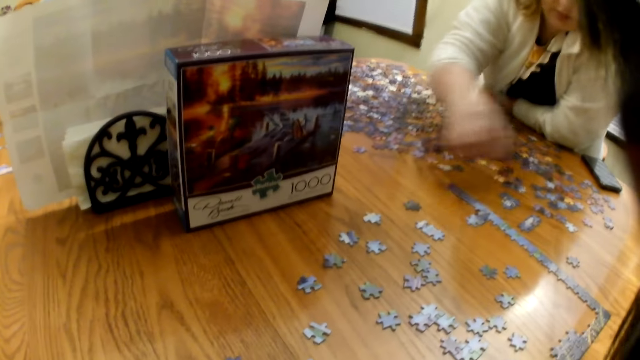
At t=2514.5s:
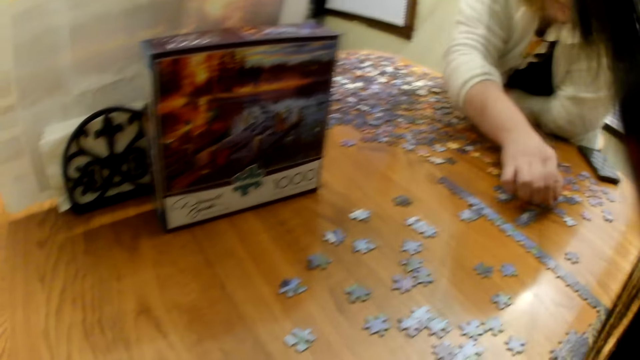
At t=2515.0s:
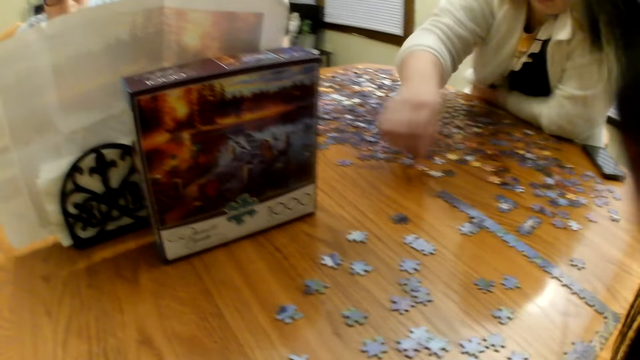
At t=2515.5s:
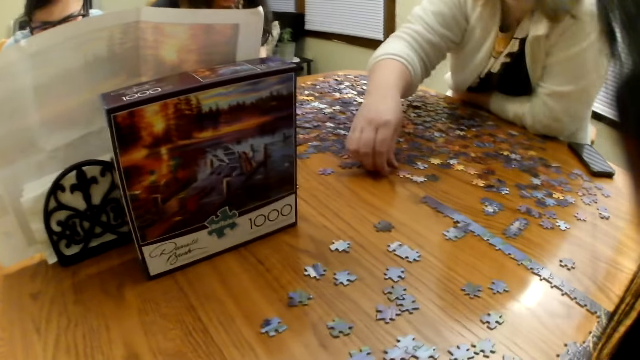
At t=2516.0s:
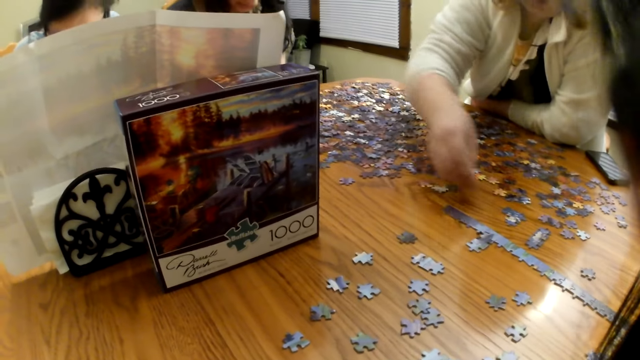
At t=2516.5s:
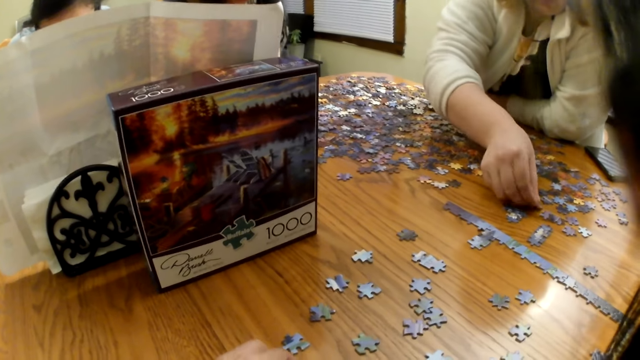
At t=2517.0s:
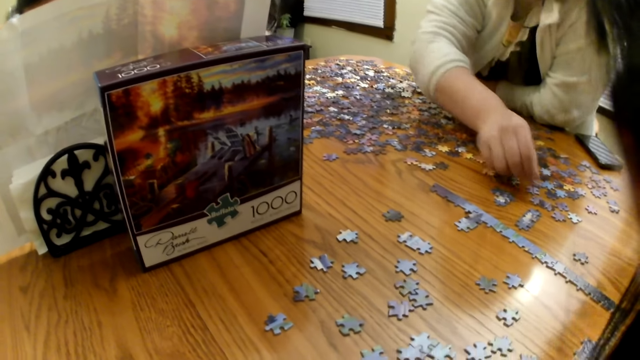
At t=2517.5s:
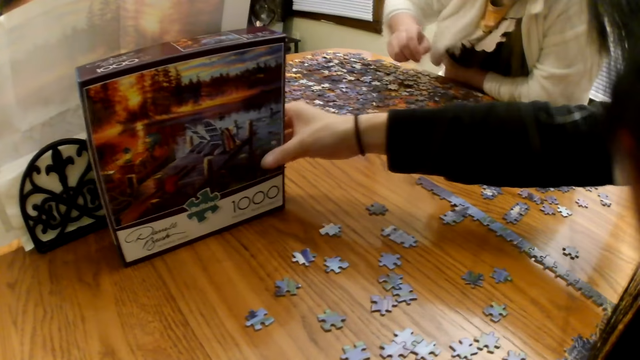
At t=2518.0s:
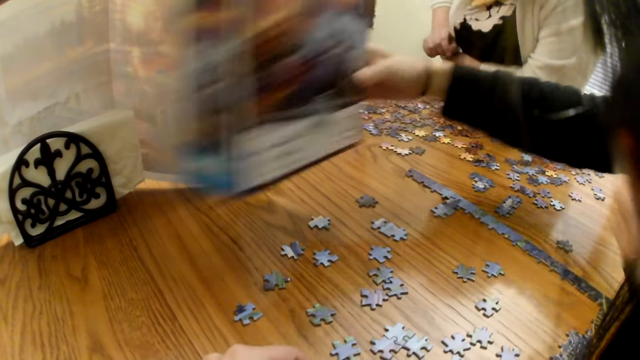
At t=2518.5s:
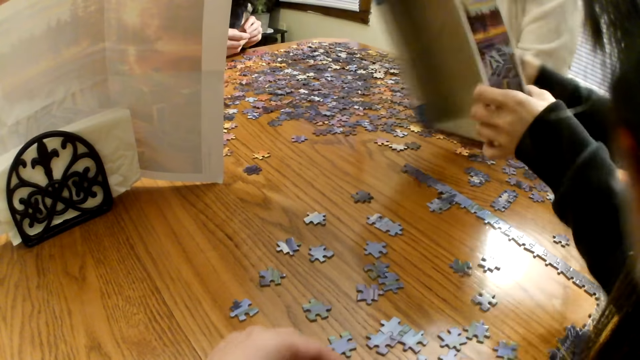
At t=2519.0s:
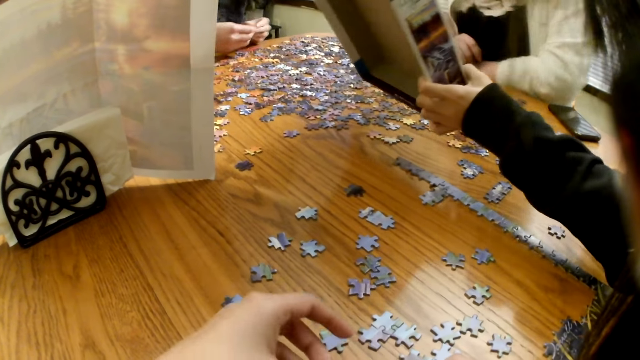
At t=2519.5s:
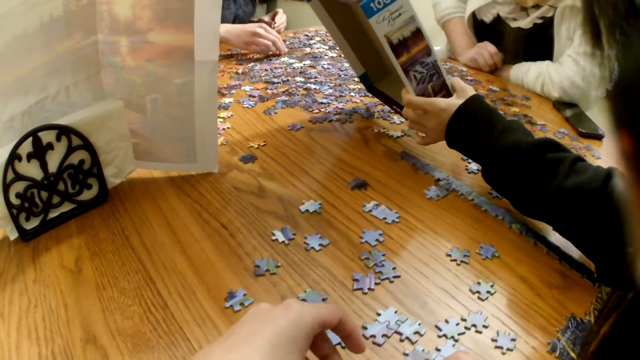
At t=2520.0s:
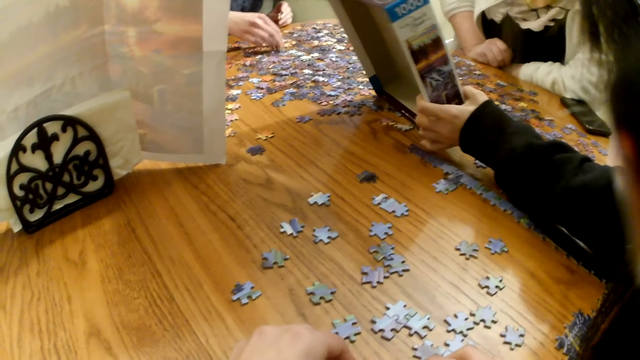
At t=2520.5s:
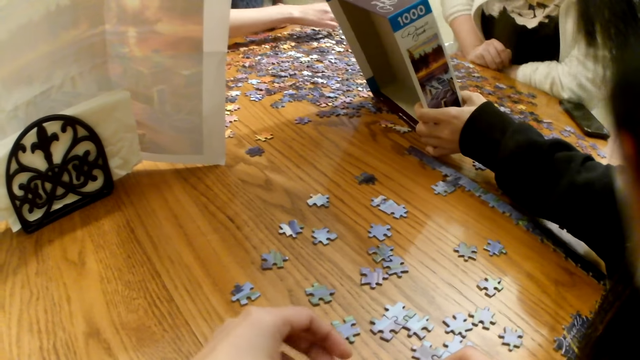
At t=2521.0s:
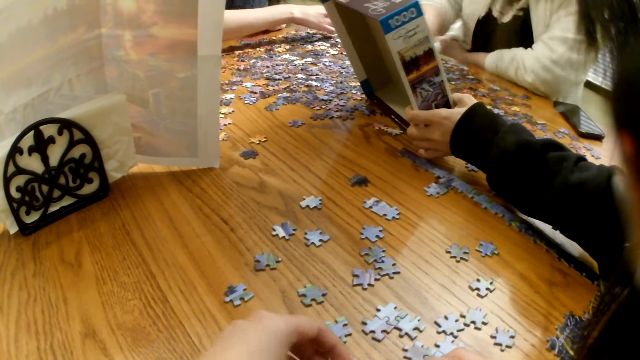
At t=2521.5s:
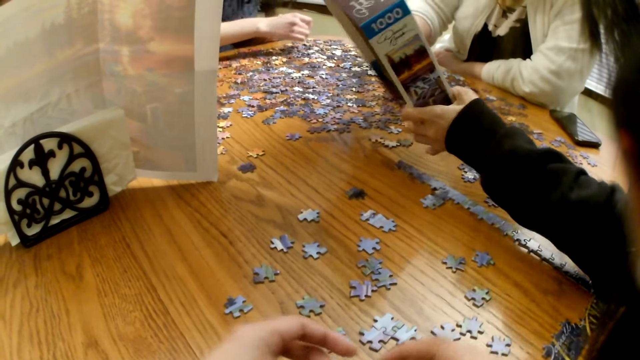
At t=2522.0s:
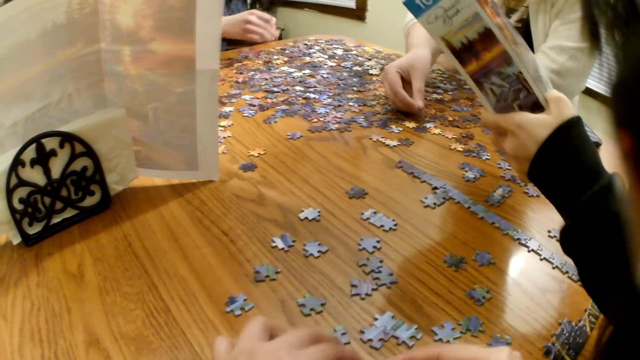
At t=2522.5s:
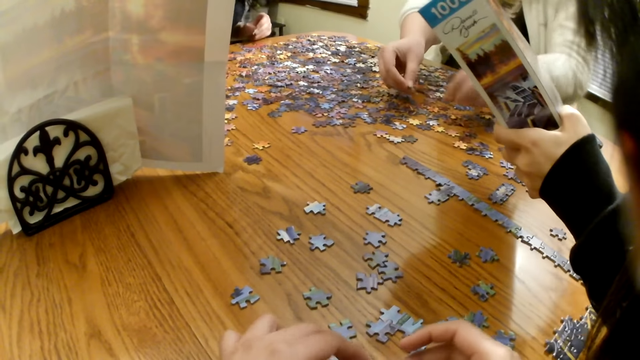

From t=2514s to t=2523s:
The camera wearer looks around. A woman picks a piece from the table. Another woman places the piece on the table. The other woman picks the box from the table and shows the first woman the box.

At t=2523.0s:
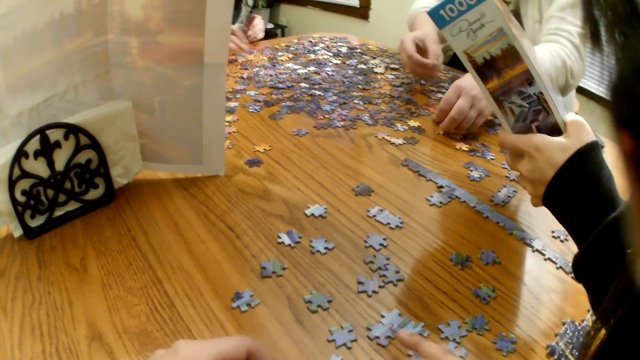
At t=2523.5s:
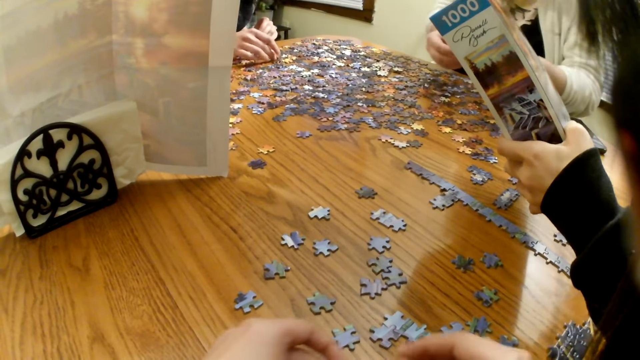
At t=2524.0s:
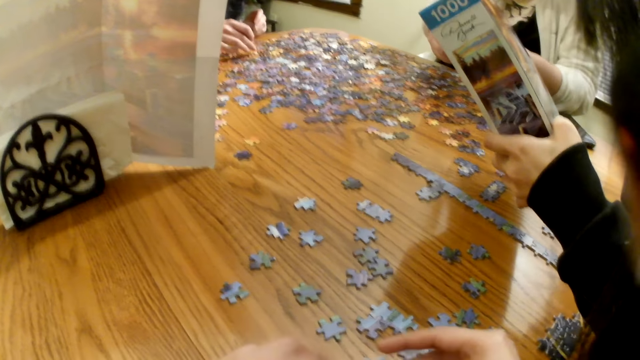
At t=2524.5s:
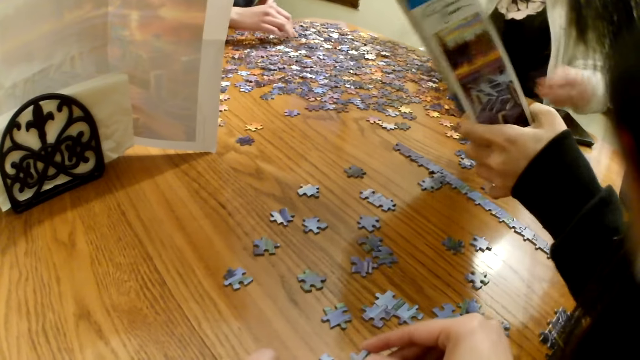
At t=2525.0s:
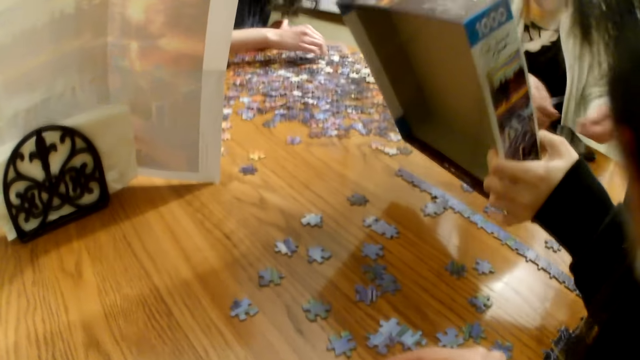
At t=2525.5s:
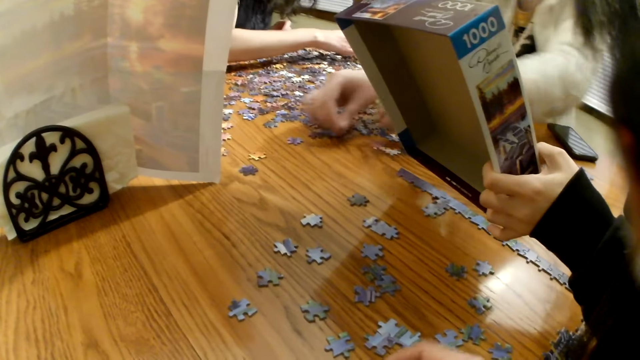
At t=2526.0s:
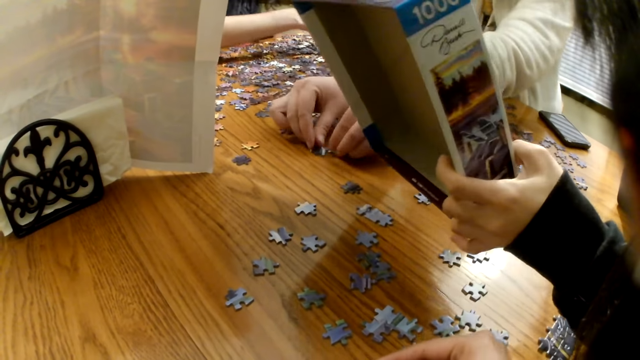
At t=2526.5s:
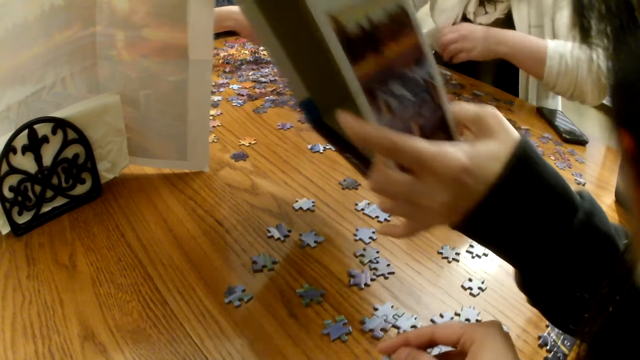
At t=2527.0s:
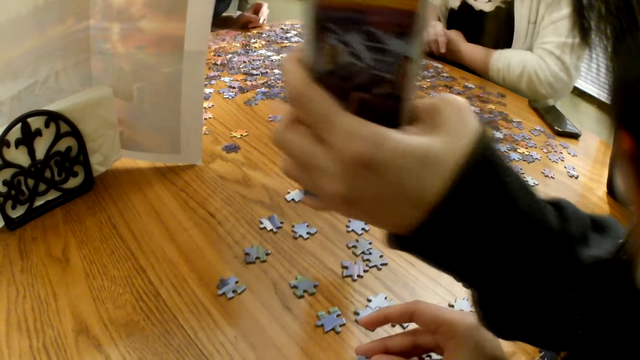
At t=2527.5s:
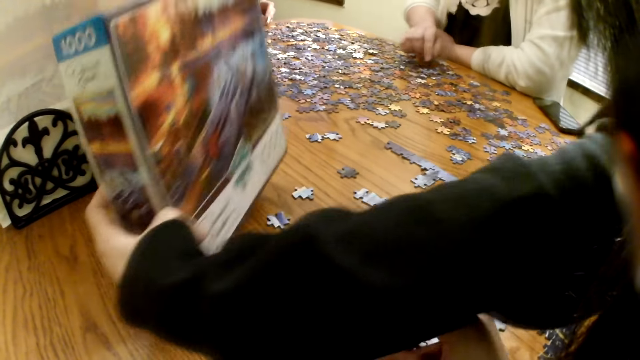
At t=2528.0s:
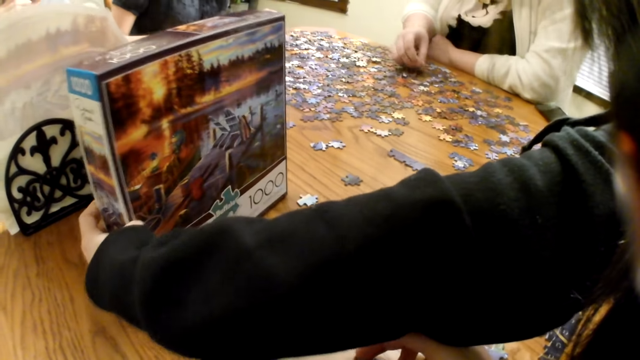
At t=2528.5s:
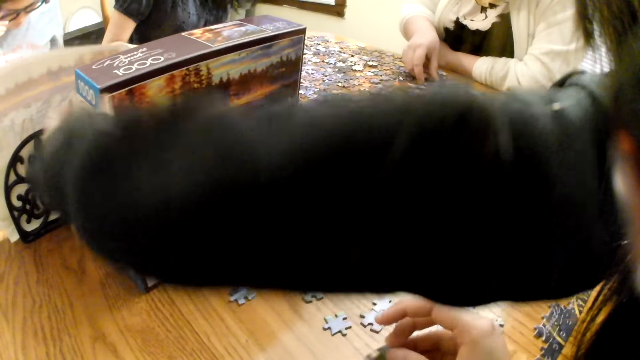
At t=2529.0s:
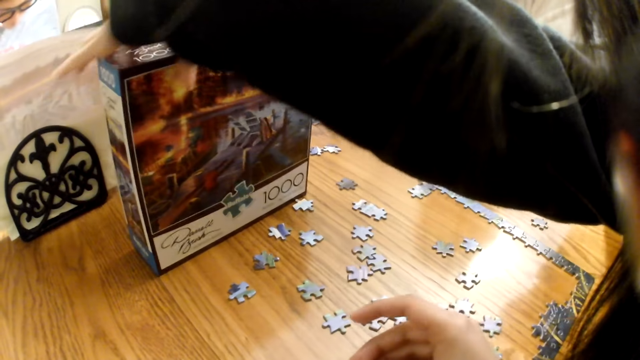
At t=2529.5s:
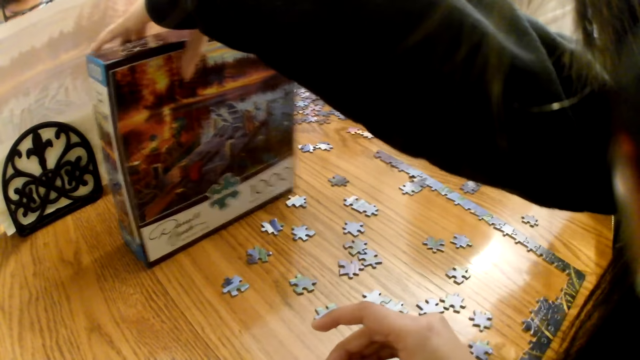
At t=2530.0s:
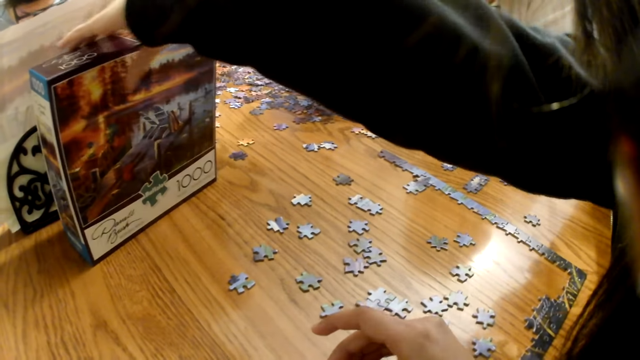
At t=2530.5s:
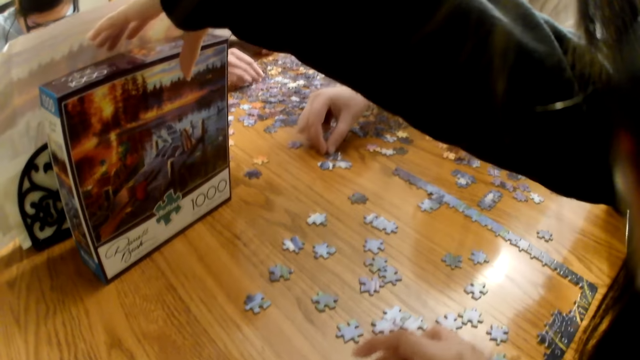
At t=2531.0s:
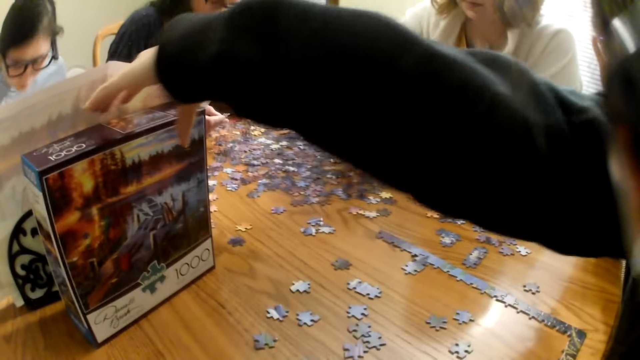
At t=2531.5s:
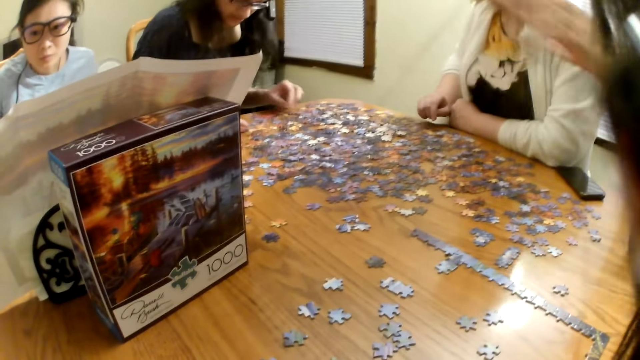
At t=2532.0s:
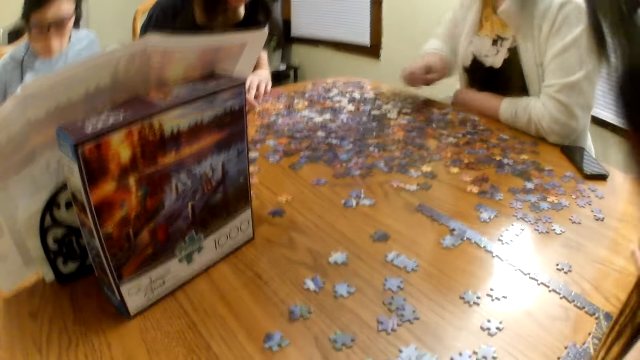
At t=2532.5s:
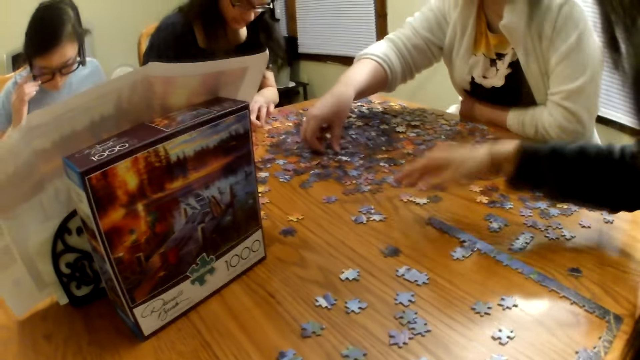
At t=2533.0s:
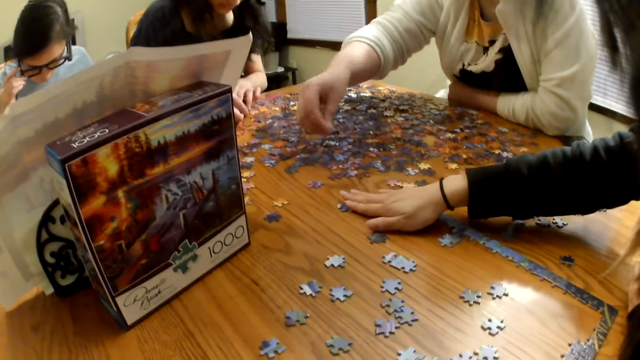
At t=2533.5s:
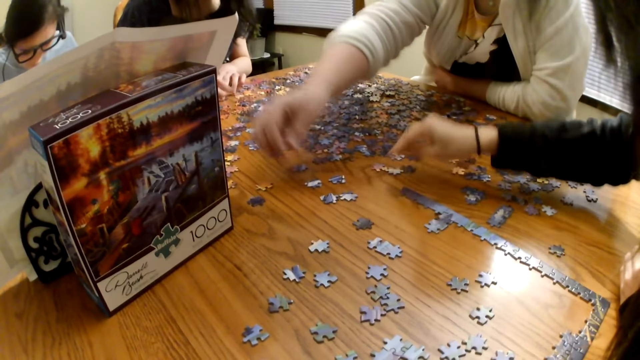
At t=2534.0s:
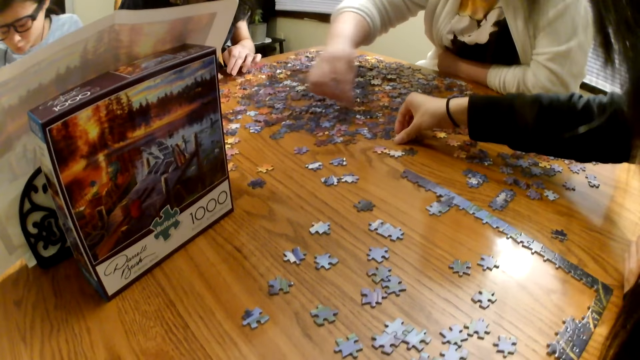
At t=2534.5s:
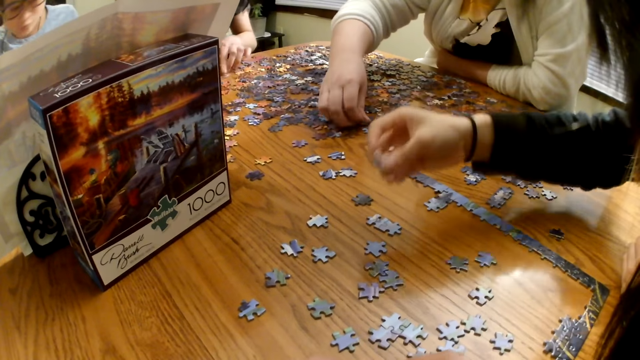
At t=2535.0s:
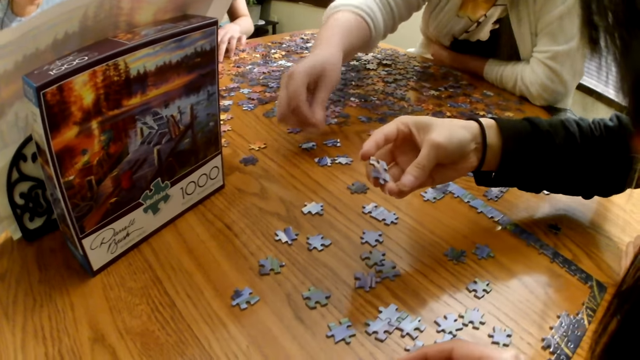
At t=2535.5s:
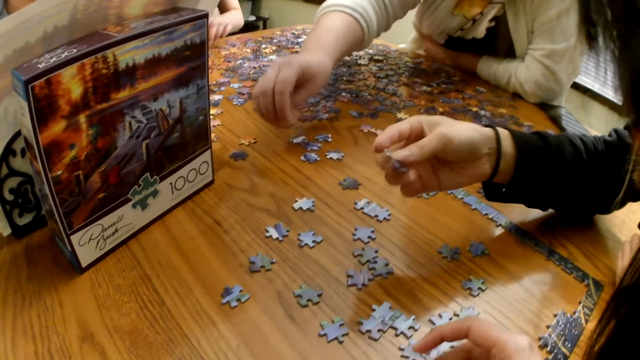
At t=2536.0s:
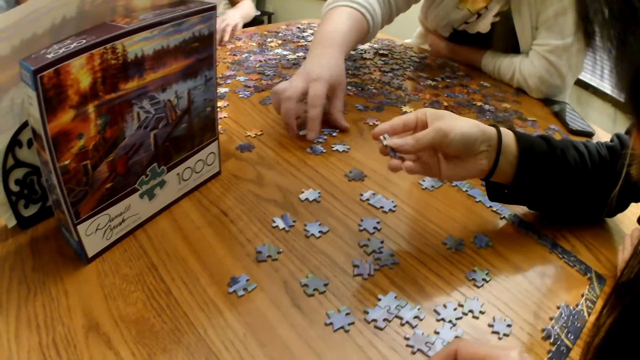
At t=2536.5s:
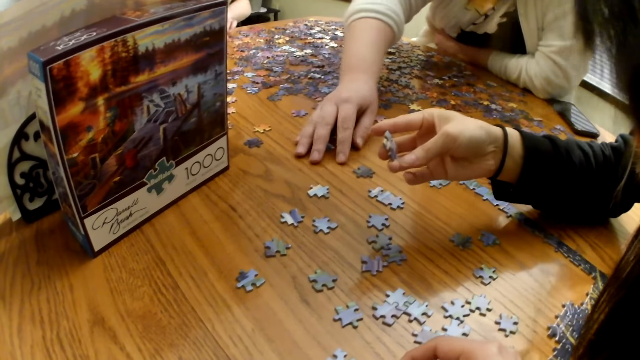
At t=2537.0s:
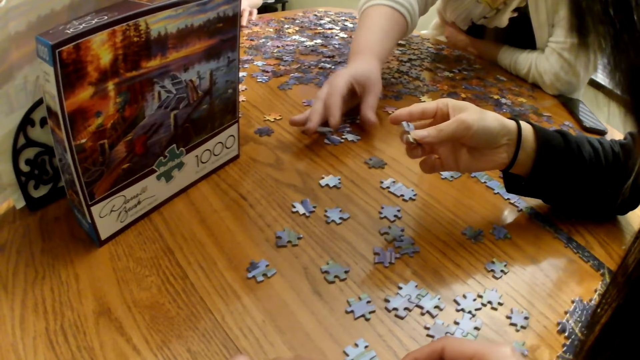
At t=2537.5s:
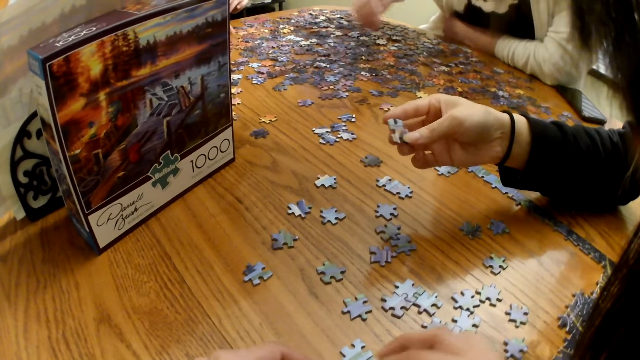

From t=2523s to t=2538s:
A woman picks a piece from the table, places the piece on the table and moves a piece on the table. Another woman places the box on the table. The camera wearer moves the piece on the table. The first woman moves a piece on the table. The other woman moves a piece on the table. The first woman places the piece on the table, picks a piece from the table and places the piece on the table. The other woman looks at the piece on the table.
